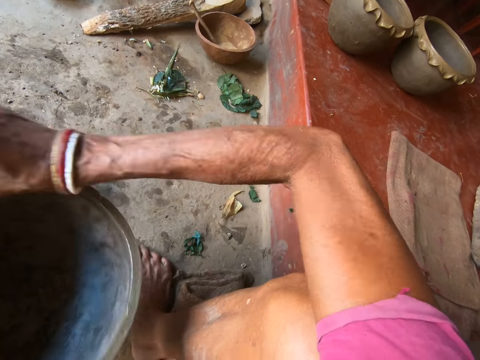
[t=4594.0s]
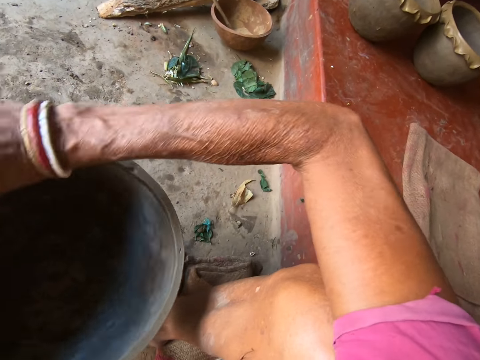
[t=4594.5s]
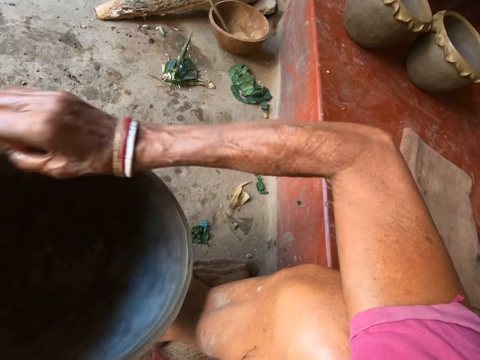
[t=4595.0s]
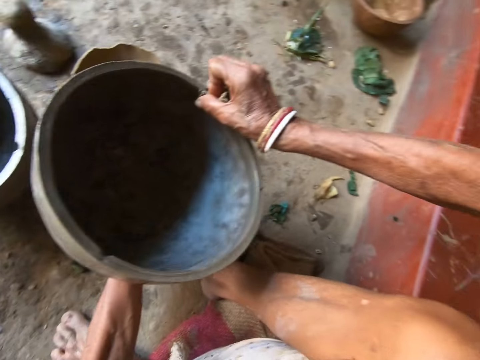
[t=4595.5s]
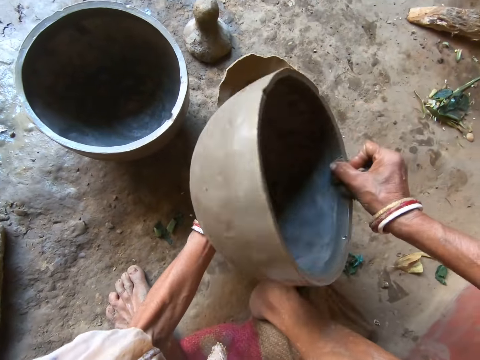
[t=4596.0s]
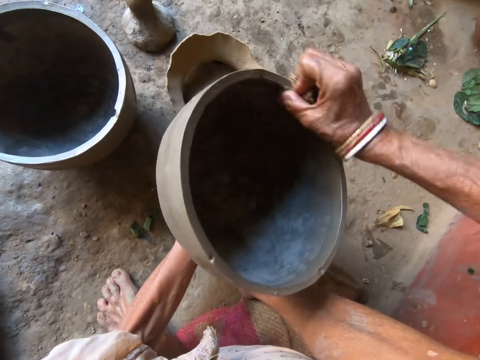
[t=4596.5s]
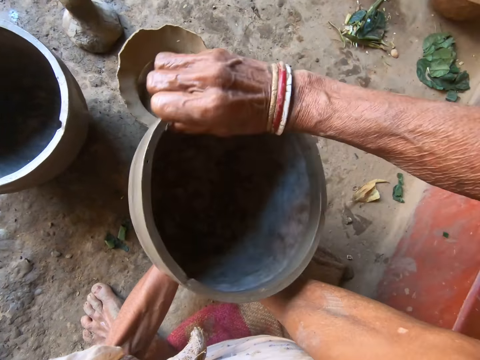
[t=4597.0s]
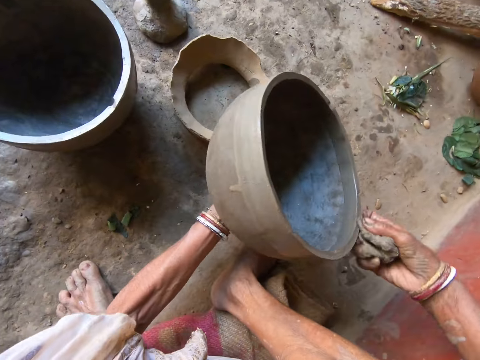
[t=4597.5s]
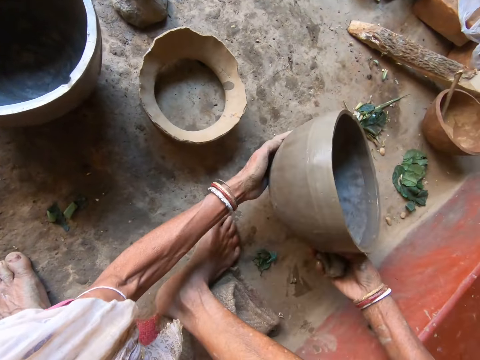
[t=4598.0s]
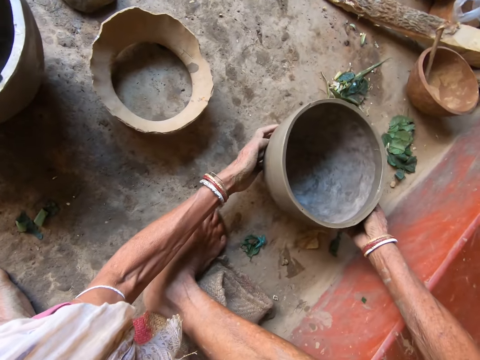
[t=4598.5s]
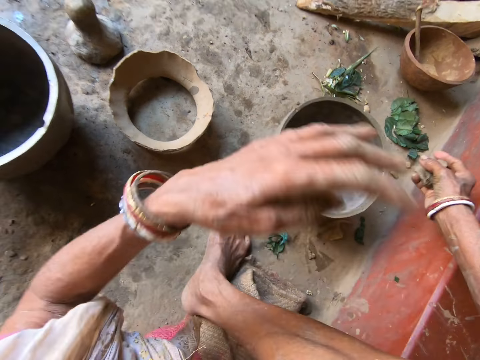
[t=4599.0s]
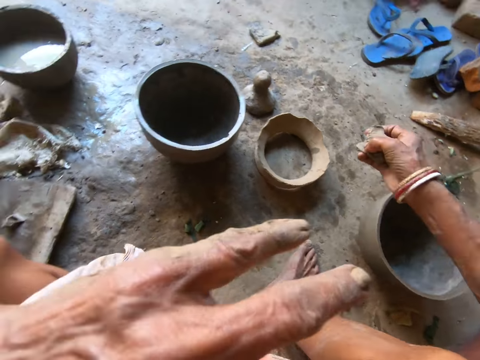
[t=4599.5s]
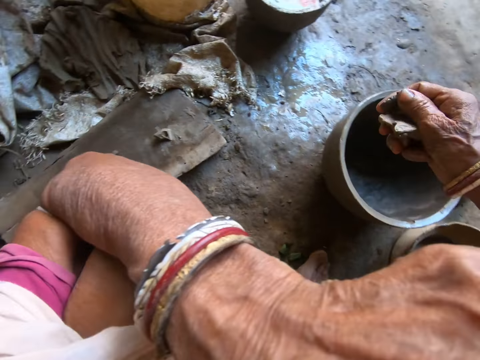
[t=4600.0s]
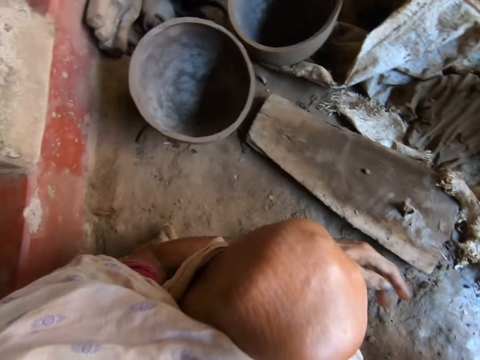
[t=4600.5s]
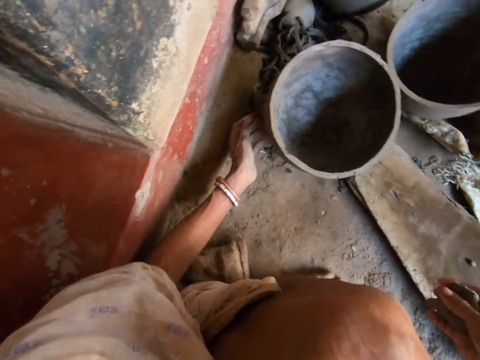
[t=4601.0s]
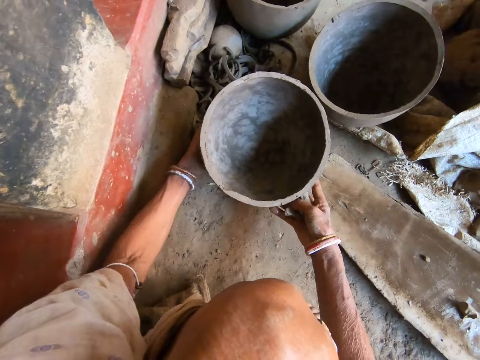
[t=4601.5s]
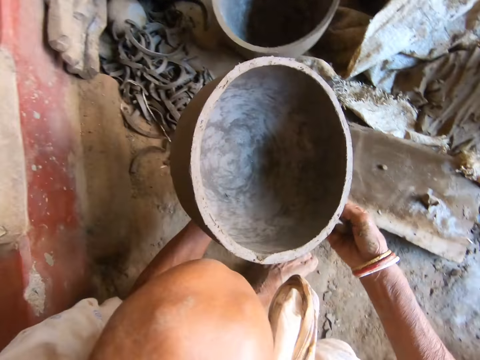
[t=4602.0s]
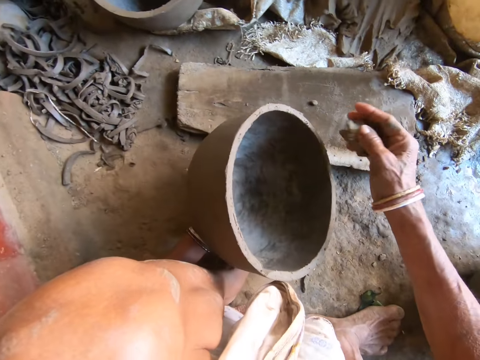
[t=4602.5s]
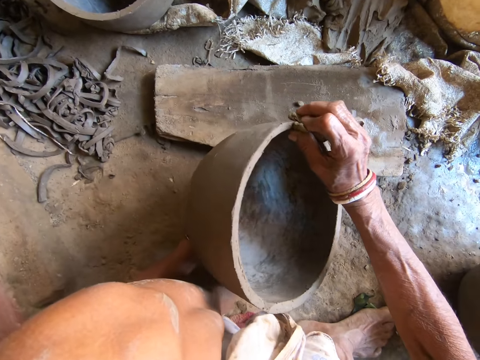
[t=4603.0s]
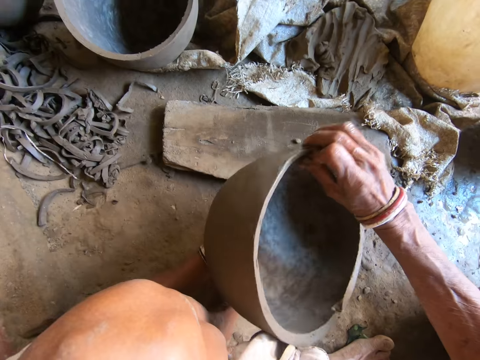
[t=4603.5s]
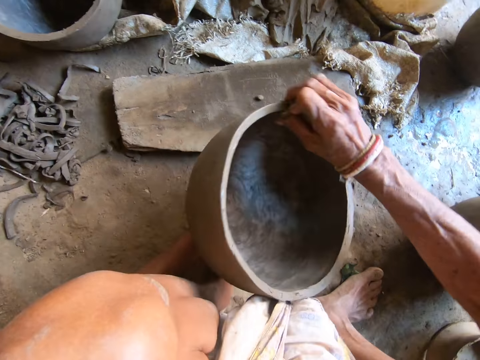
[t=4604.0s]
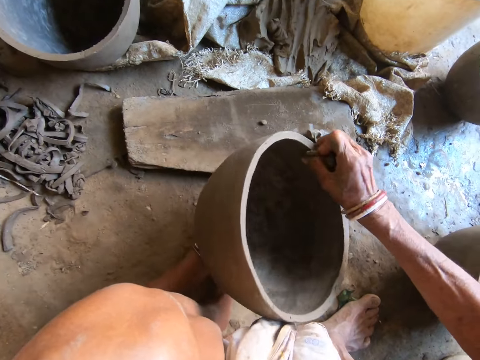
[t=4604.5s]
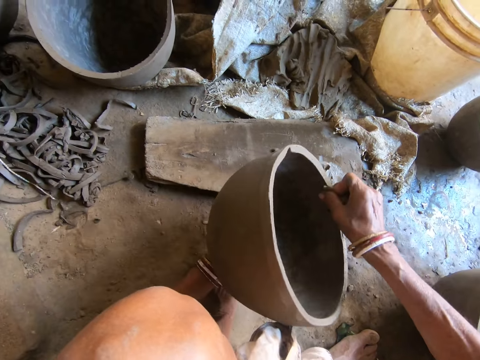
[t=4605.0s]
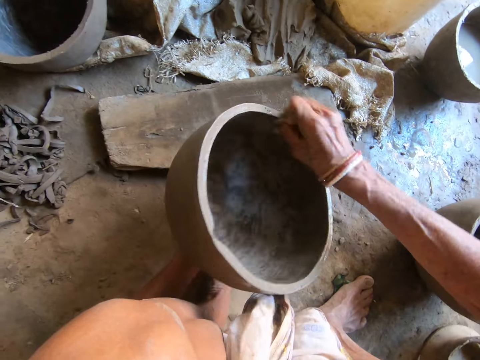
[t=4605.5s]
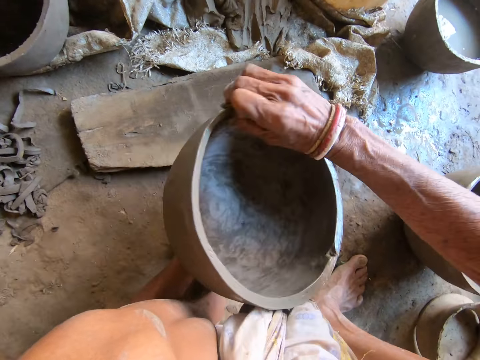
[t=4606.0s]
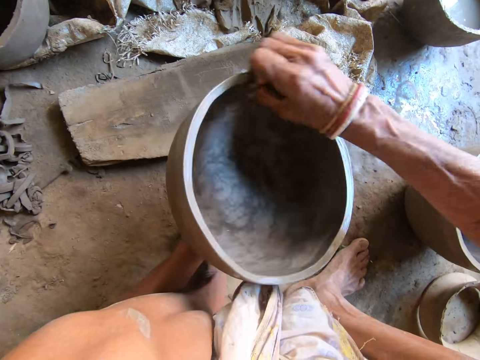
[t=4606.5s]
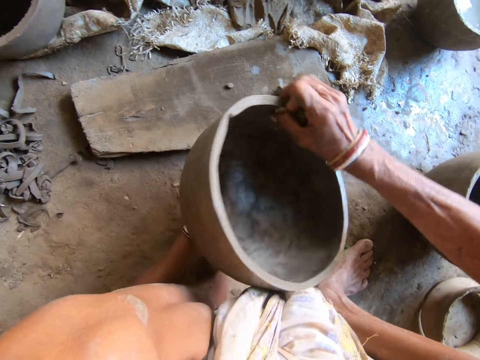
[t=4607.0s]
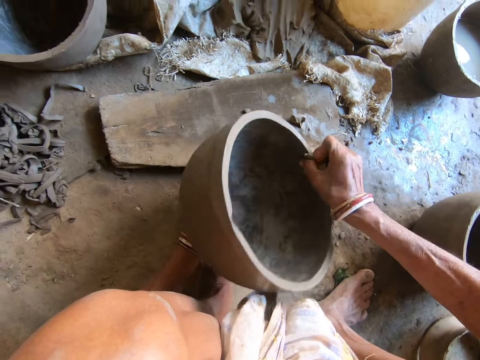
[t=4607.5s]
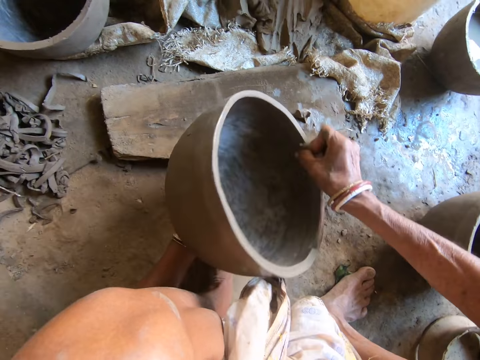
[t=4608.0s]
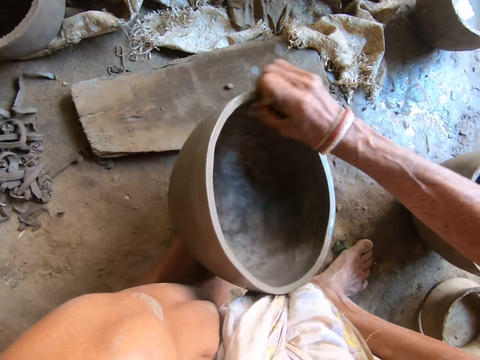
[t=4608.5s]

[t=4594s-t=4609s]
The camera wearer turns to the side. She wipes a clay pot or mortar with a cloth or sponge. She drops the clay mortar on the ground with both hands. She touches her nose with her left hand. She turns to the side. She carries the clay mortar from the ground with both hands. She washes the clay mortar in her left hand with the sponge in her right hand.

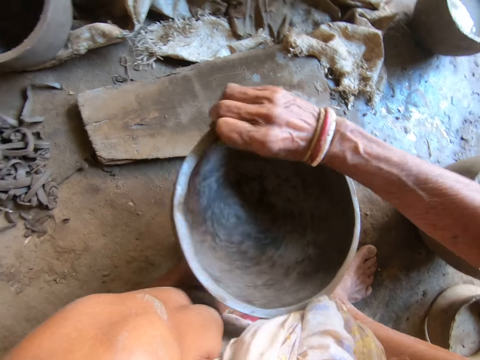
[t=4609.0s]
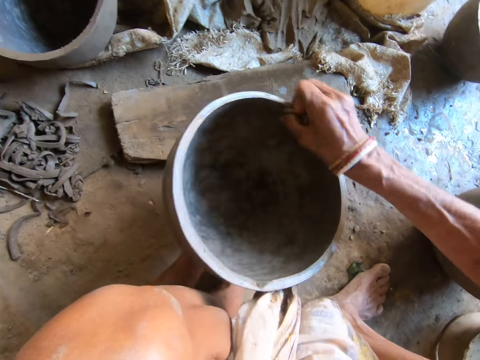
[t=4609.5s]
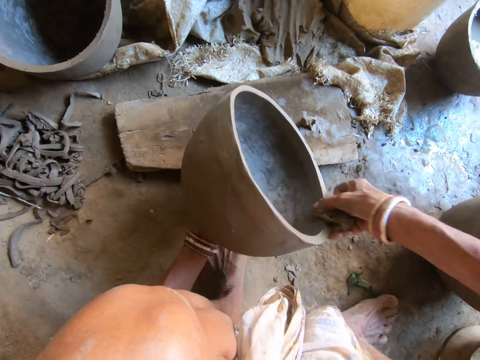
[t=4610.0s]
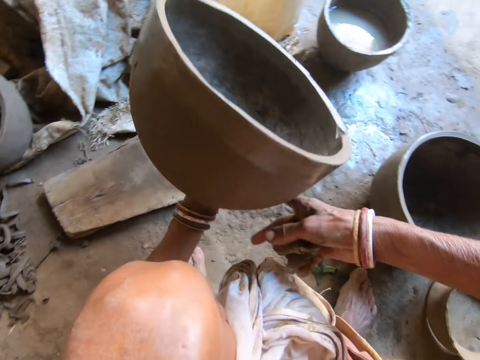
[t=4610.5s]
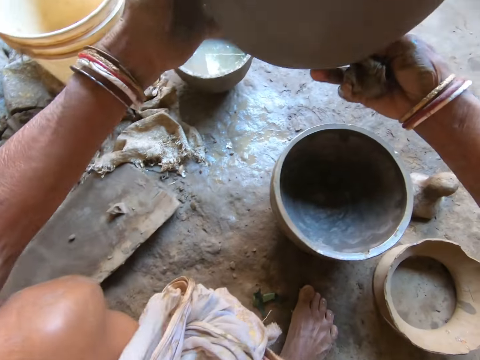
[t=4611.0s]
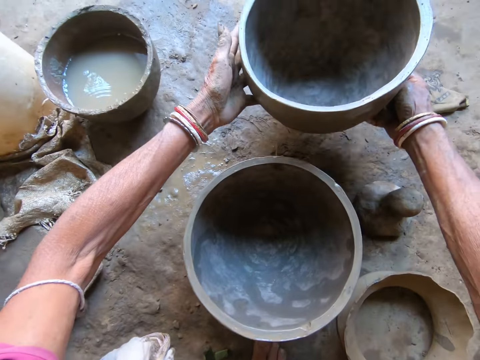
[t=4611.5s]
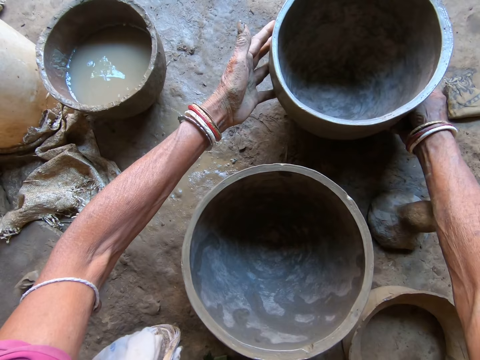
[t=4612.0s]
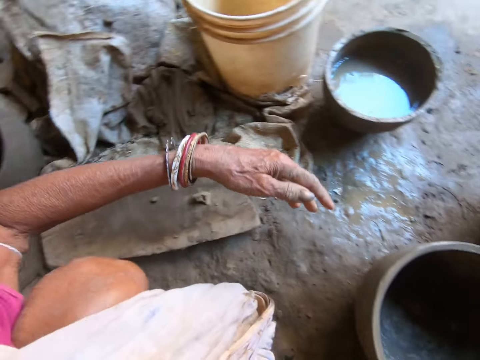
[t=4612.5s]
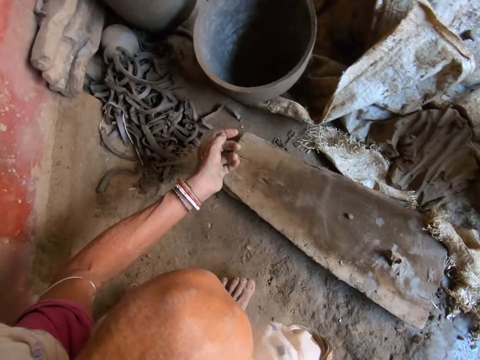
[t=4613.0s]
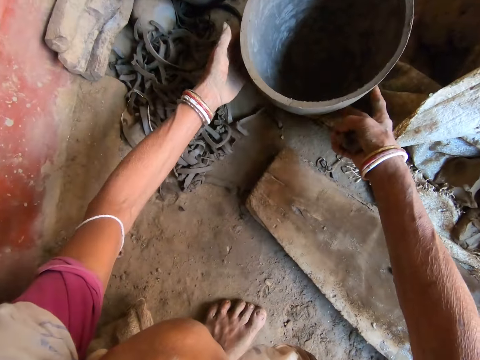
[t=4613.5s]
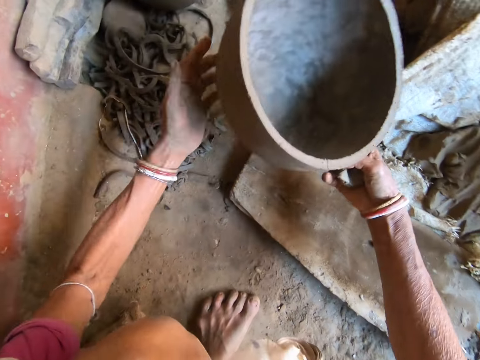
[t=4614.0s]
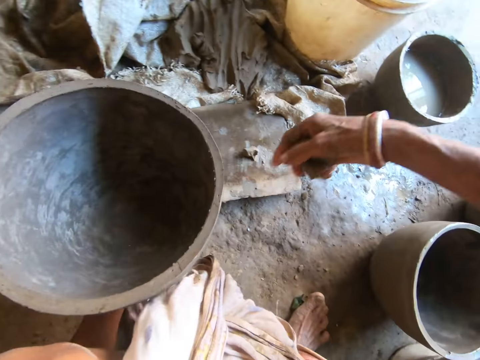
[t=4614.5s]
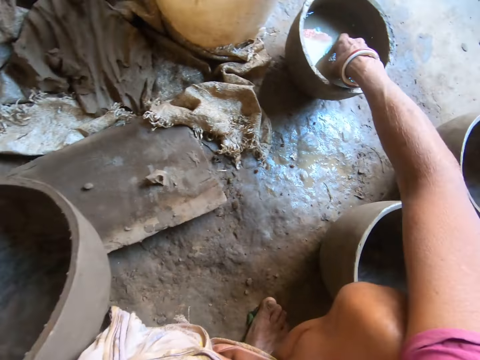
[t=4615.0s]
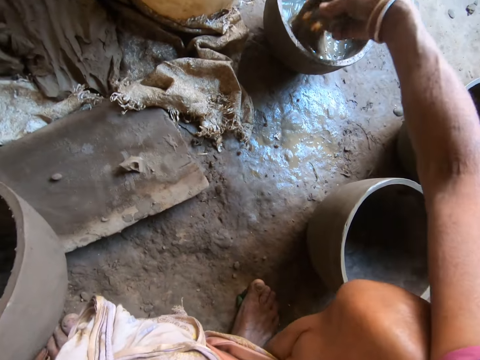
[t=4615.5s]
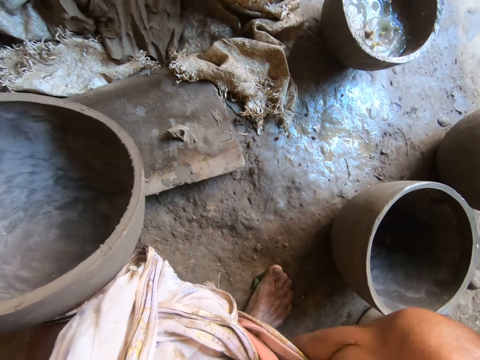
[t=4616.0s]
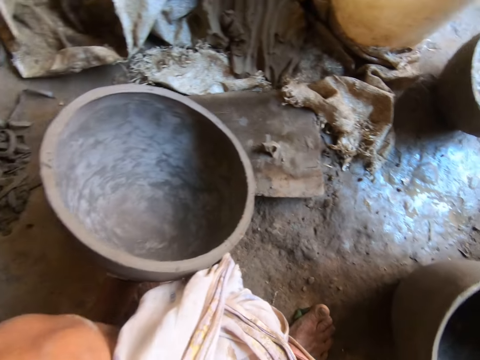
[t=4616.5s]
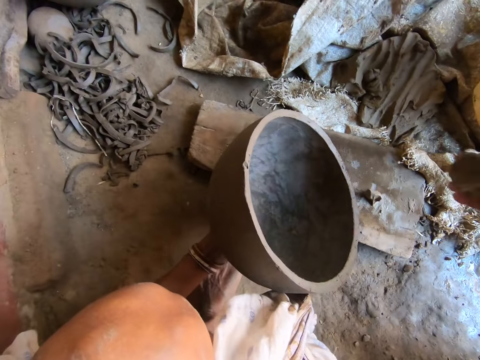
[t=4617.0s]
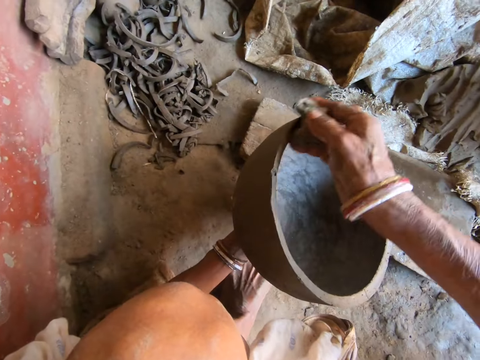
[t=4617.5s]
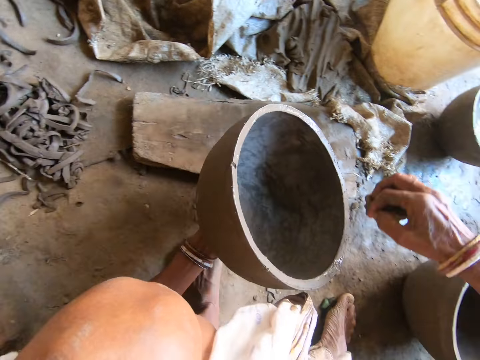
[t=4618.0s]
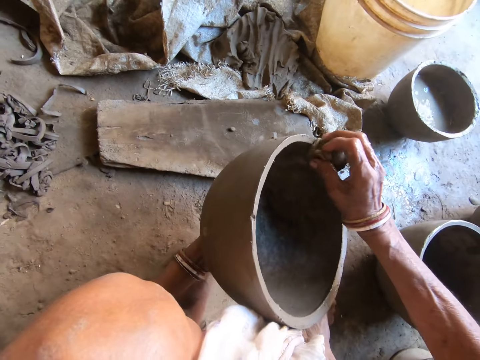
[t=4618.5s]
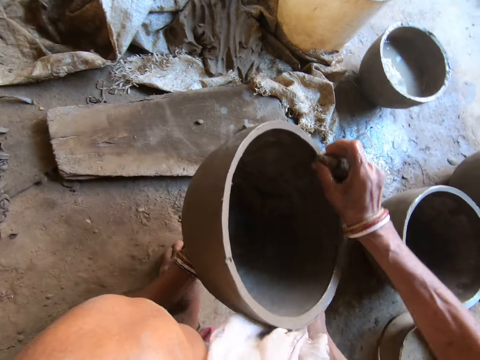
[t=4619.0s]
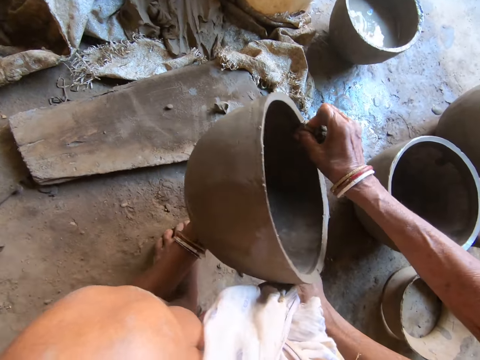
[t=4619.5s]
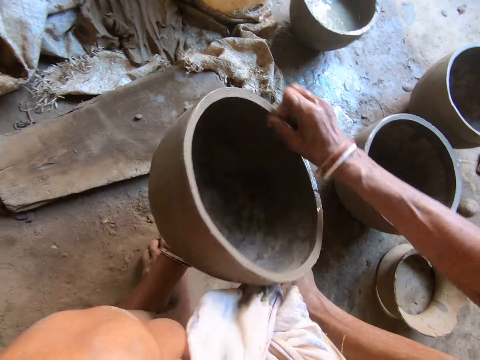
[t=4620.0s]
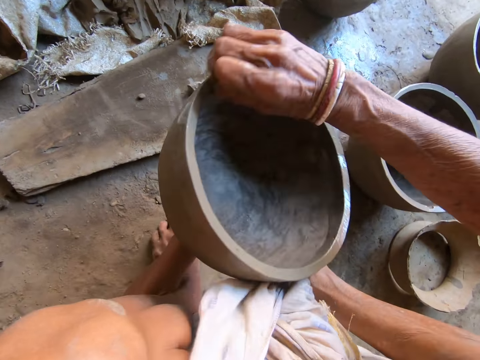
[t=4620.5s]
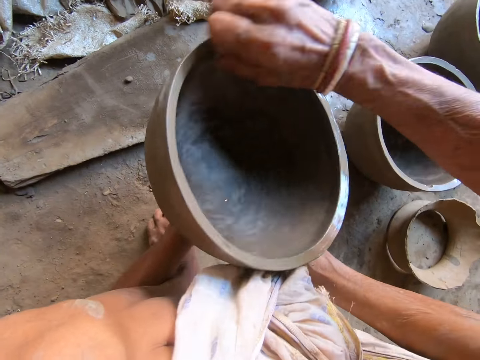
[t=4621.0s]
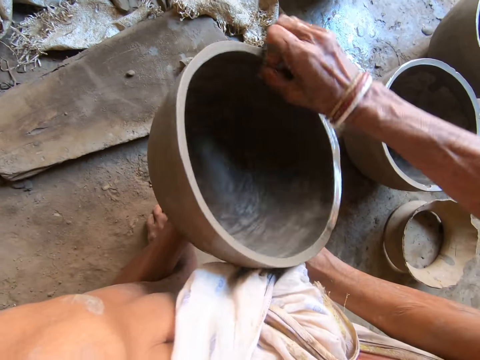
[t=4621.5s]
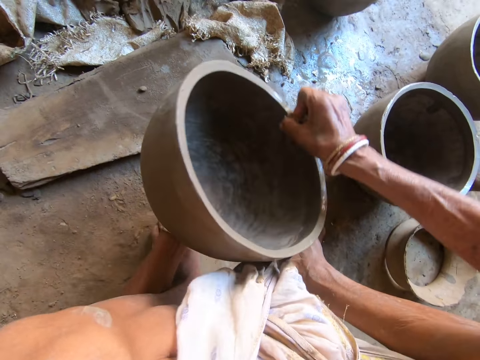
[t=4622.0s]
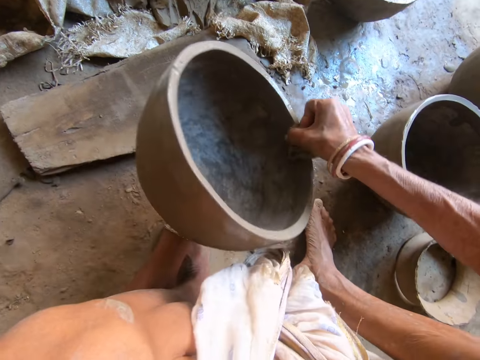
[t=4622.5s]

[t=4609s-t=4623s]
The camera wearer turns to the side. She drops the clay mortar on the ground with both hands. She turns to the side. She carries the clay mortar from the ground with both hands. She turns to the side. She dips the cloth or sponge in the water. She turns to the side. She washes the clay mortar in her left hand with the sponge in her right hand.
